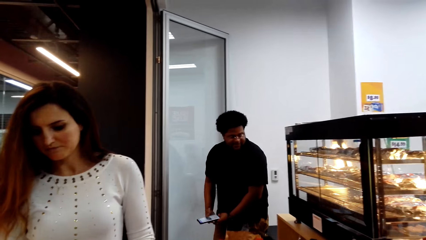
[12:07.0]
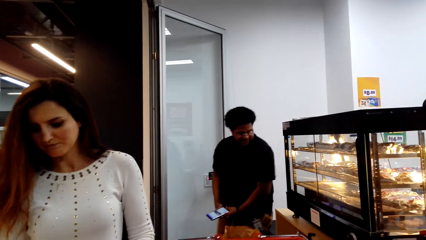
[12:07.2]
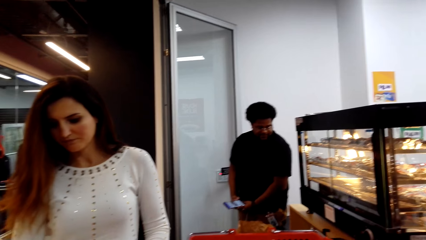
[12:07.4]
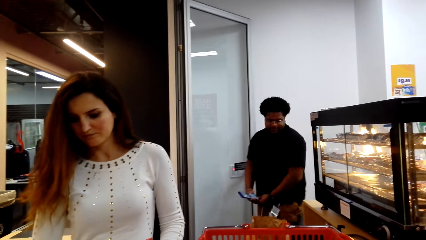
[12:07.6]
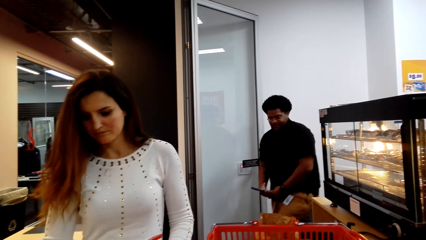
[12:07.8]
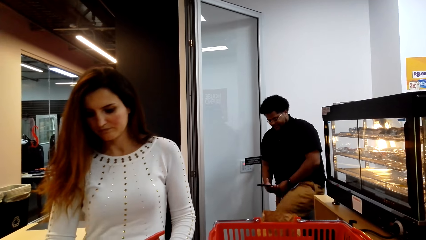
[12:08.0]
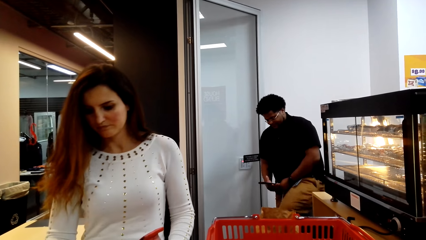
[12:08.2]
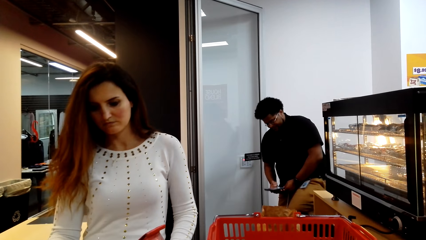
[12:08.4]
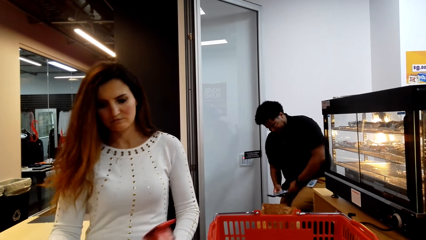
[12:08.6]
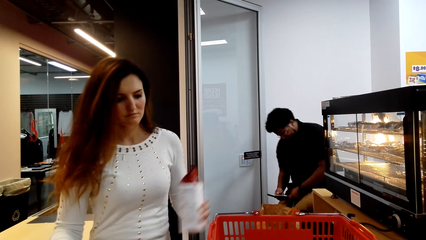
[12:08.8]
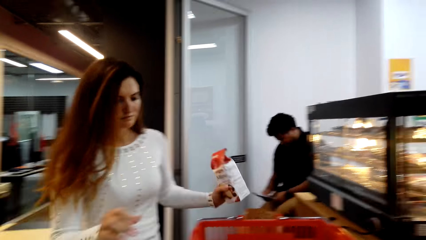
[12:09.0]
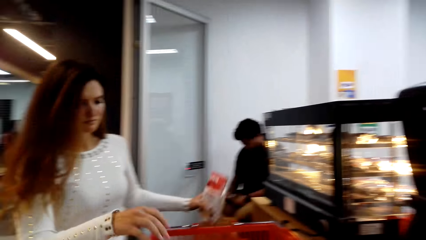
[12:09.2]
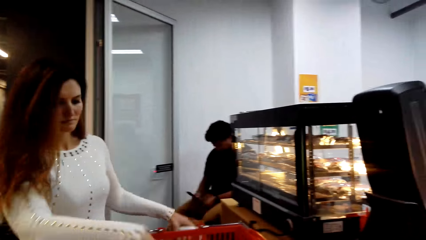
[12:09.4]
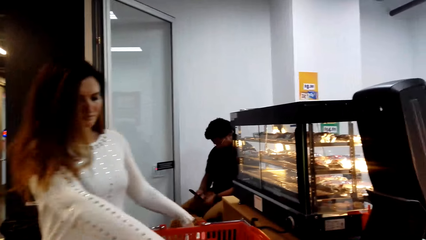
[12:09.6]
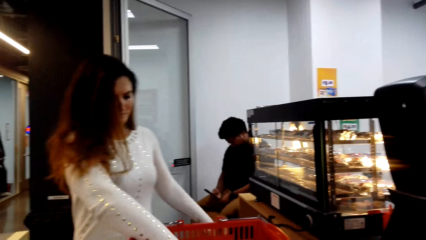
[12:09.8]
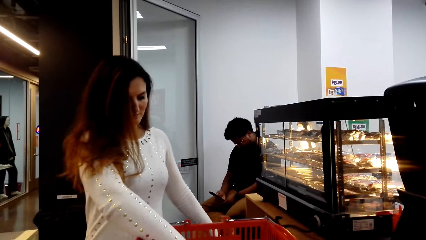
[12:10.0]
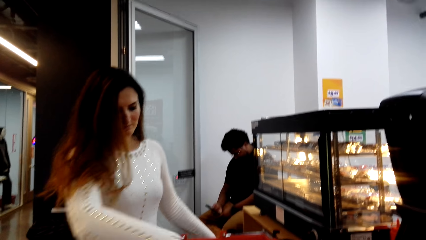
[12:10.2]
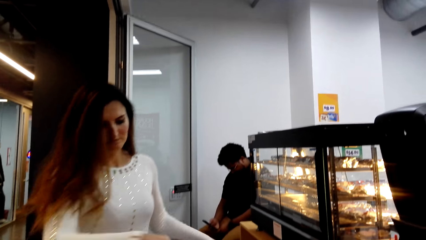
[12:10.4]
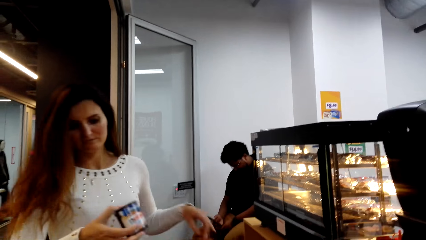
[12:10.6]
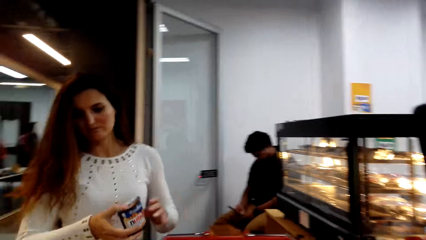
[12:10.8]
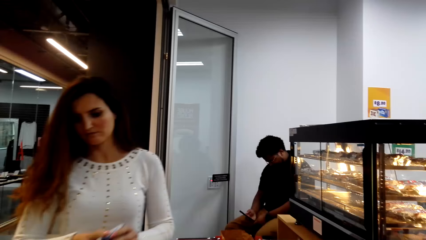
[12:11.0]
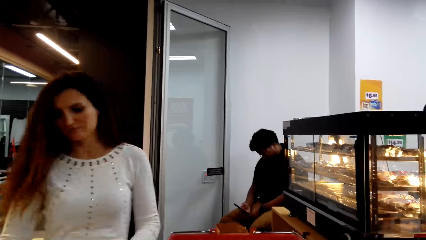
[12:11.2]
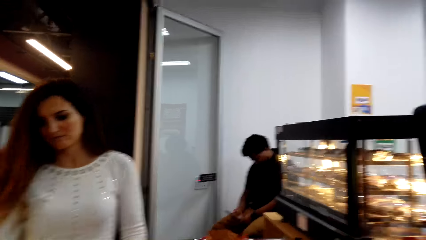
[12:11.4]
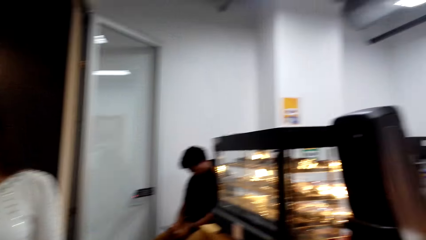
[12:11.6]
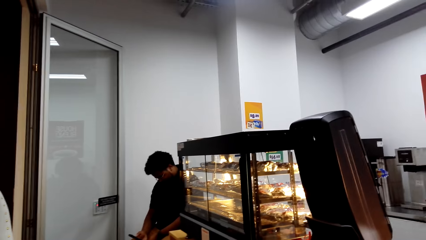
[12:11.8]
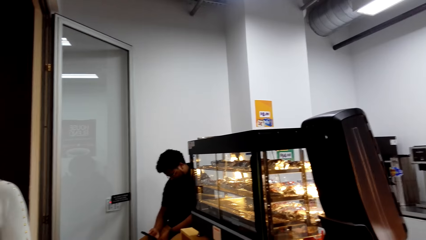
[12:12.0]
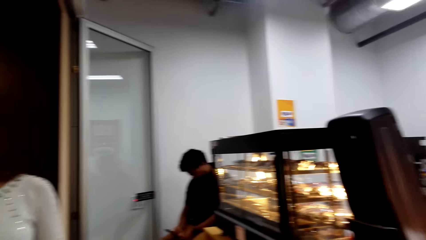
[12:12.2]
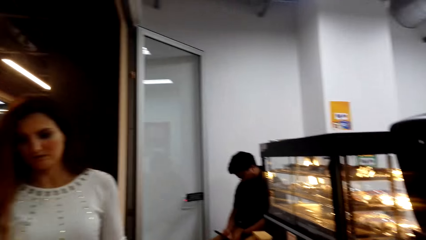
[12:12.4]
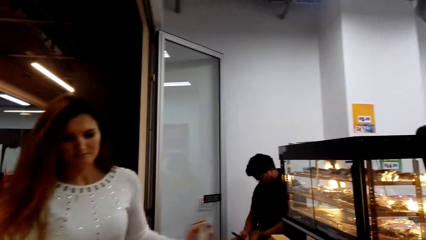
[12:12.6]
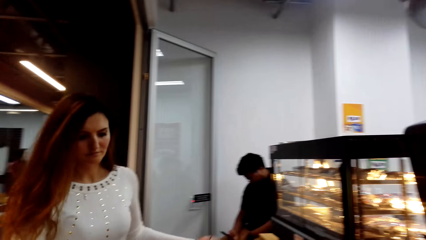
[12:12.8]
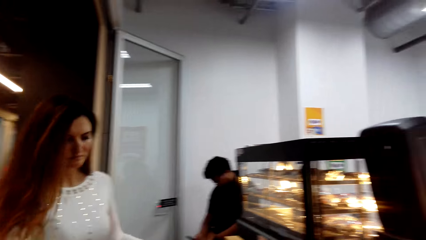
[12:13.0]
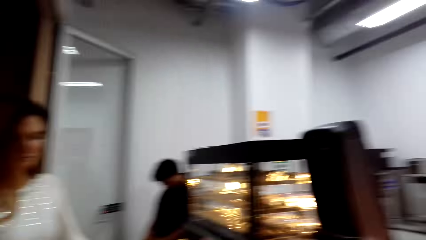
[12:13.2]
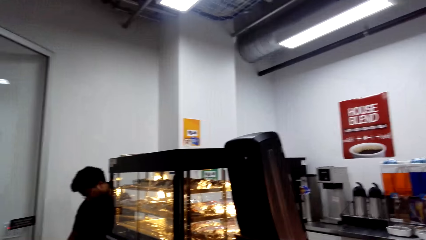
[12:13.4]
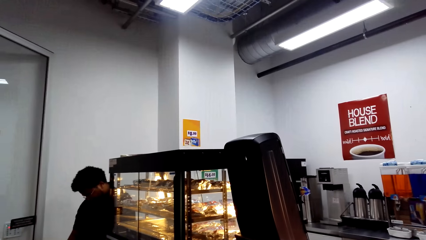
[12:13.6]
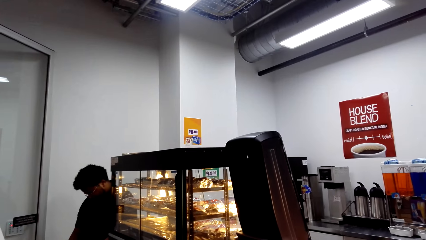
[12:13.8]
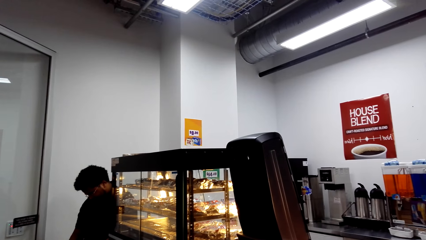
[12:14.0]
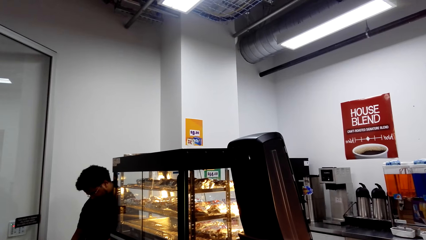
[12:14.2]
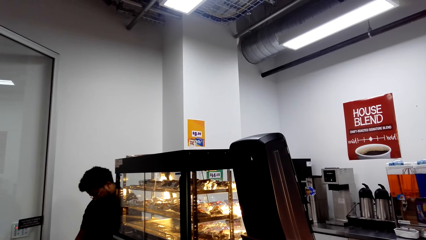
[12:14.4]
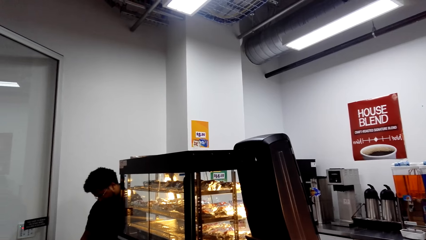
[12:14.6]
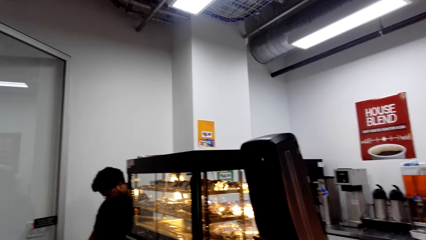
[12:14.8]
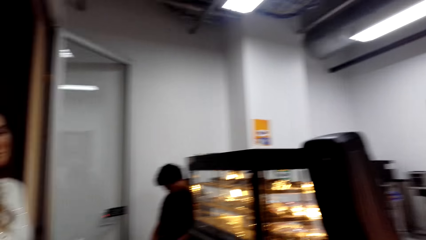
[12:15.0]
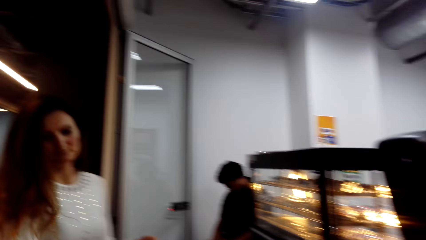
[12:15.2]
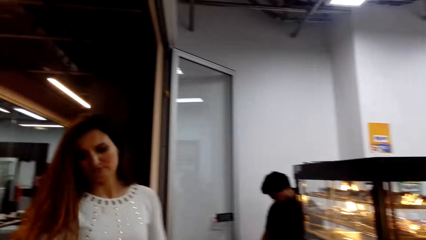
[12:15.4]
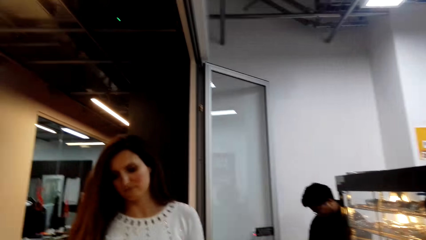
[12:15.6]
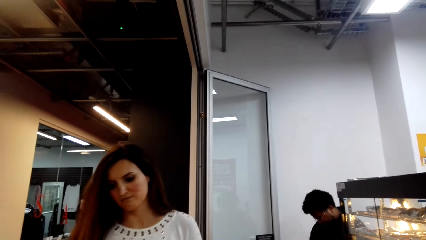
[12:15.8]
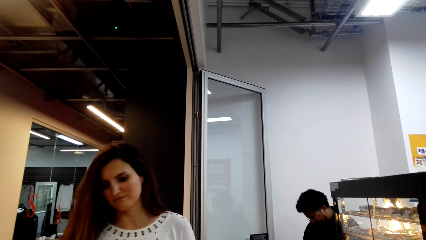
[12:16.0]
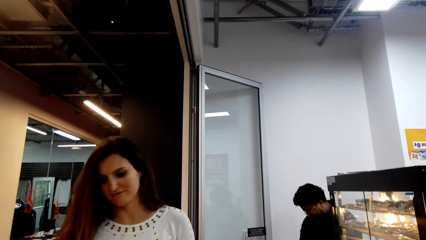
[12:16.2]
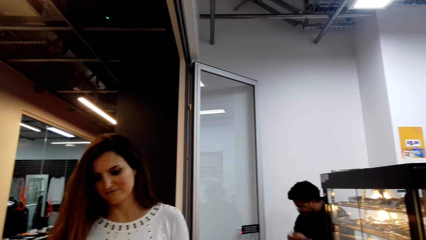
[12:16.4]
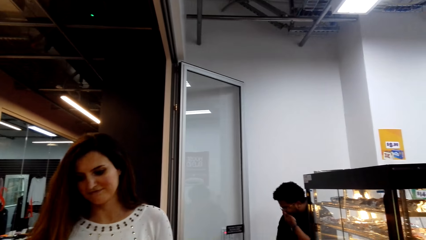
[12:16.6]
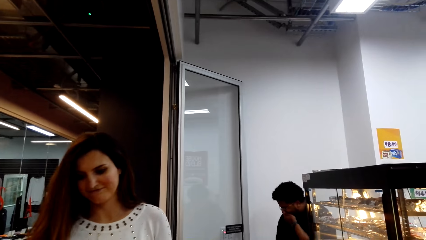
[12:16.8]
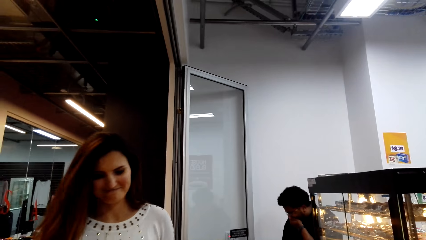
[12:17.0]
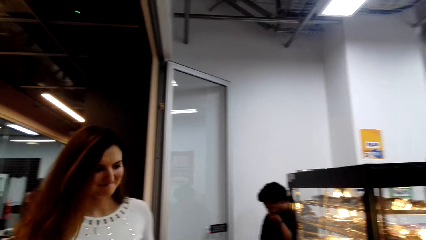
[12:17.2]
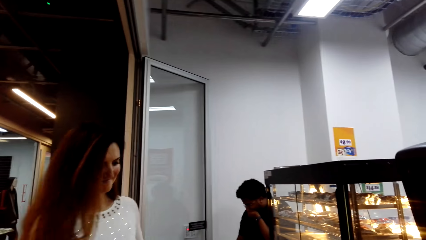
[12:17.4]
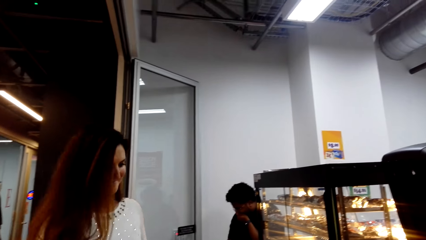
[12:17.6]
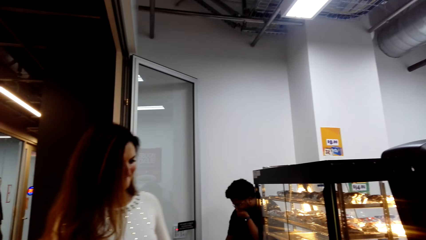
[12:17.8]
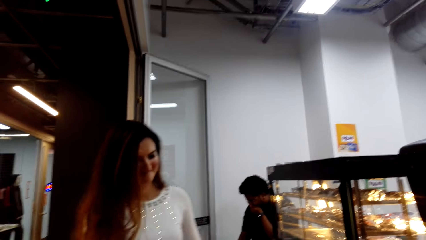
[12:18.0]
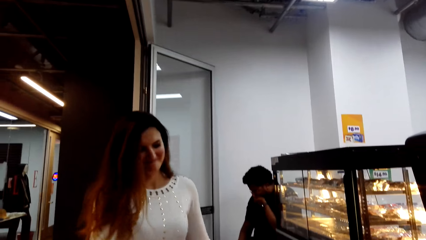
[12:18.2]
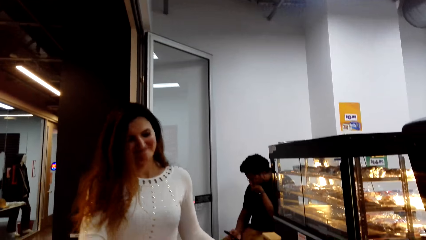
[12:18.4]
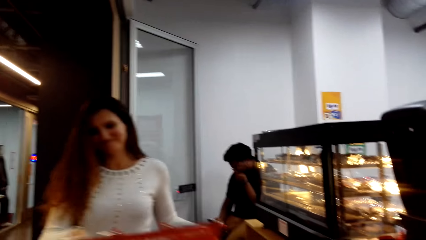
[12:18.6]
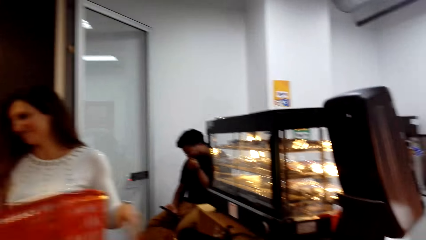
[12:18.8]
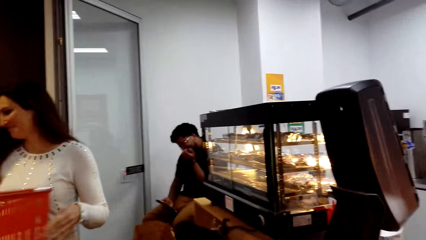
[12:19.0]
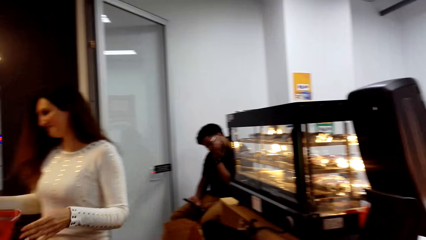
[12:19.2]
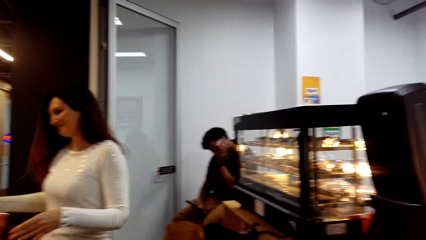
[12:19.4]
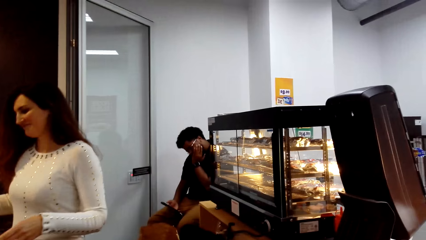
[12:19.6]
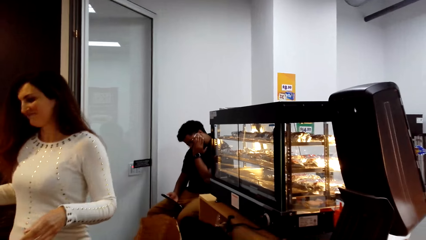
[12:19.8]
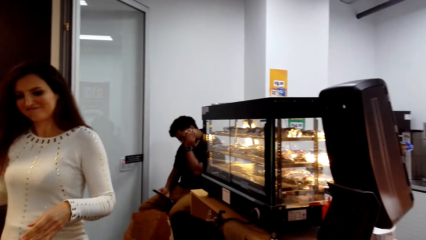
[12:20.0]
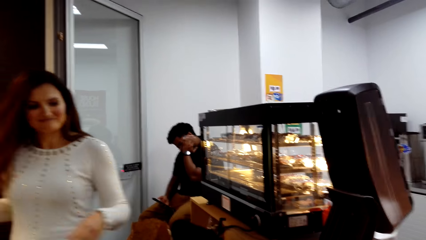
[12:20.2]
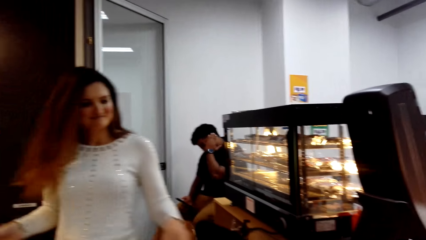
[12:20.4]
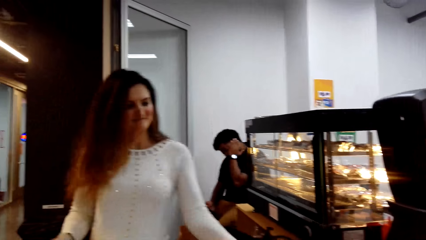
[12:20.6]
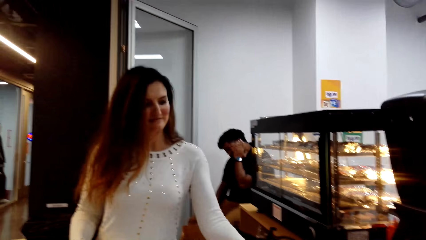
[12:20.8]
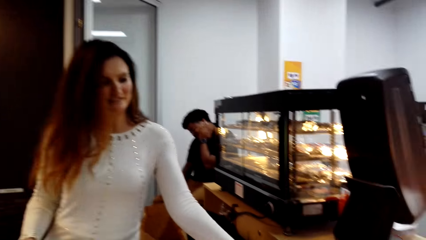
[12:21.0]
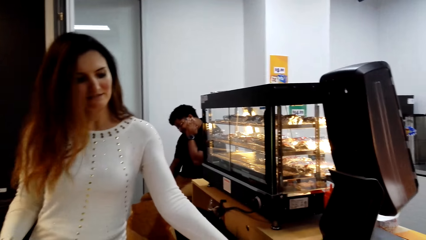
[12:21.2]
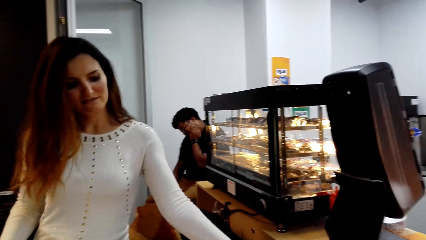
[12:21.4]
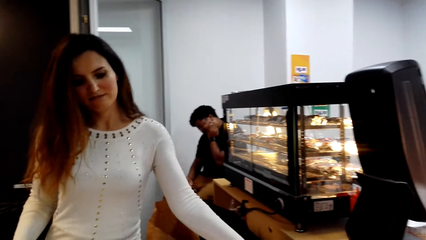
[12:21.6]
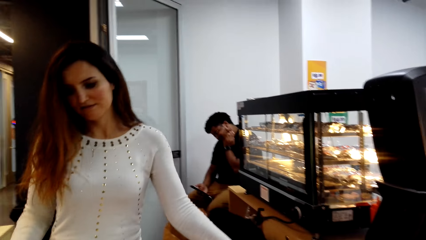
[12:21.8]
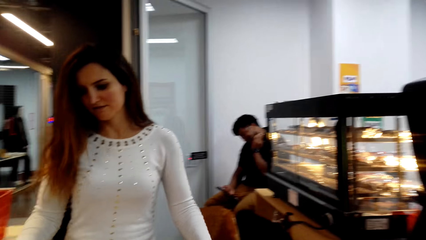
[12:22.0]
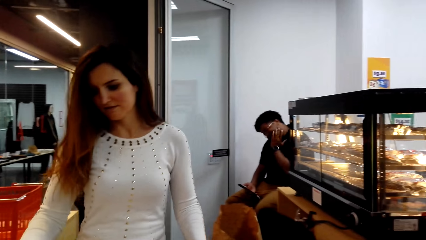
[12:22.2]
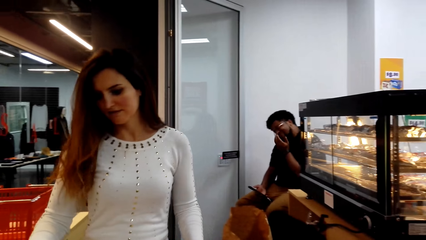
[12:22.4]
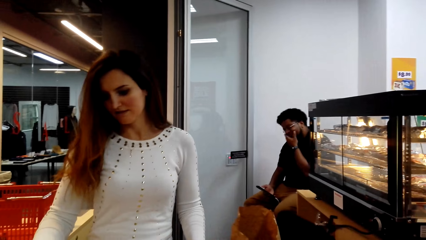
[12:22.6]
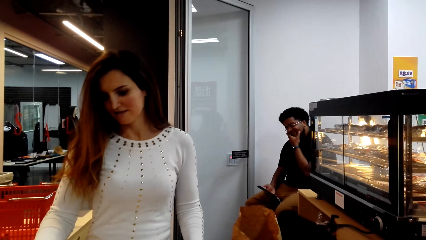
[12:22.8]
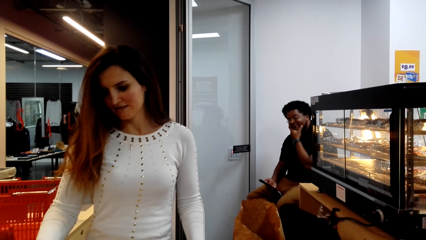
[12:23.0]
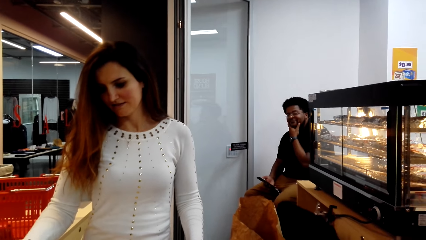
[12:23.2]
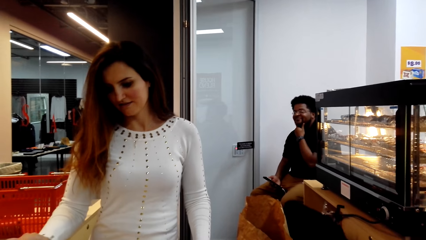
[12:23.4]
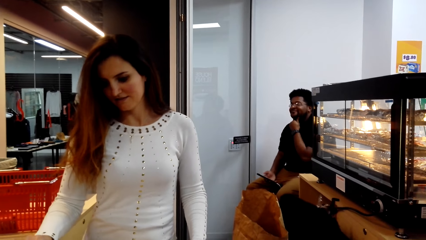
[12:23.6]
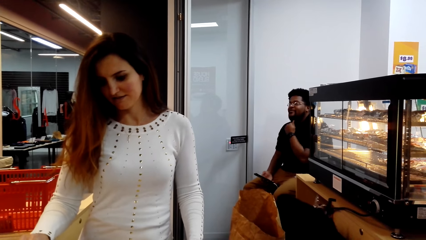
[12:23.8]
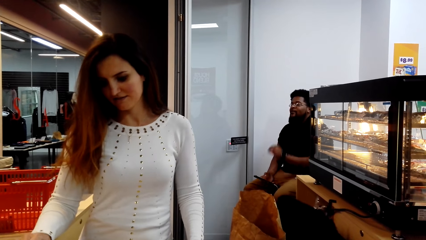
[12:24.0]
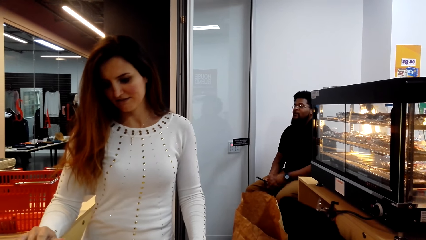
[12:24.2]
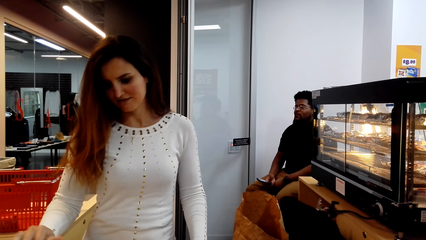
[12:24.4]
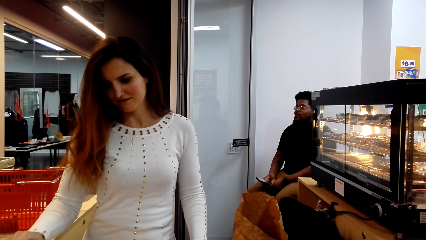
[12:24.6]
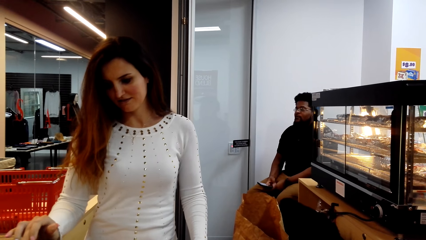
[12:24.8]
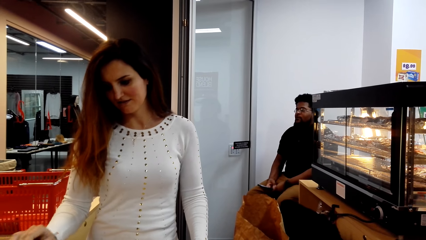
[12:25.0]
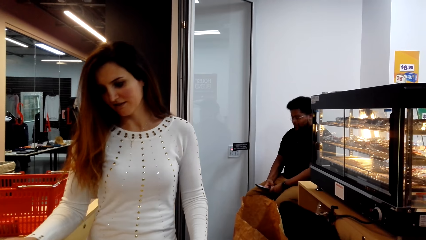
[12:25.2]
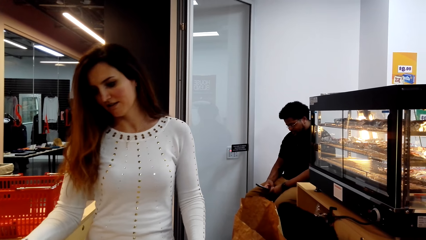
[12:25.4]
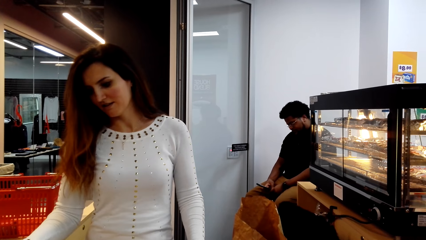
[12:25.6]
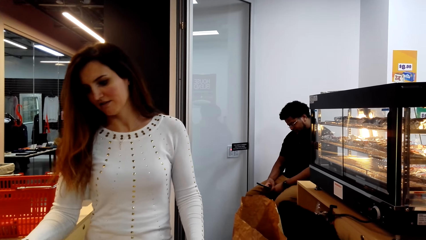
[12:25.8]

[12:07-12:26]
The woman bills the item. She puts the packet in the paper bag. She picks an item from the shopping basket, bills the item, and puts the item in the paper bag. She bills the item and puts the item in the paper bag. She moves the basket on the counter. She presses buttons on the cash register.
